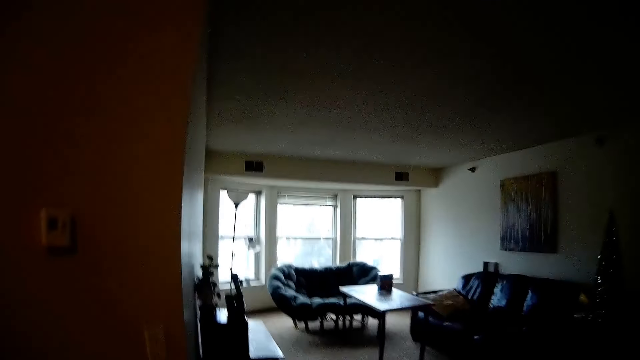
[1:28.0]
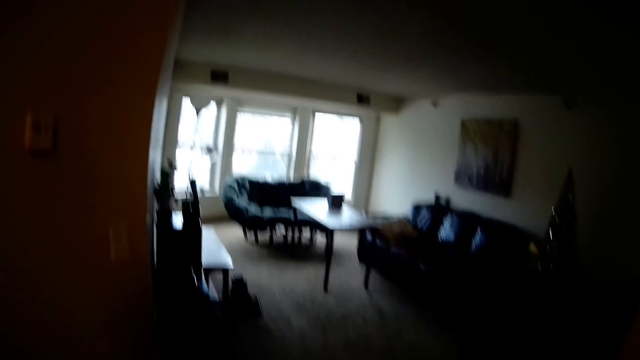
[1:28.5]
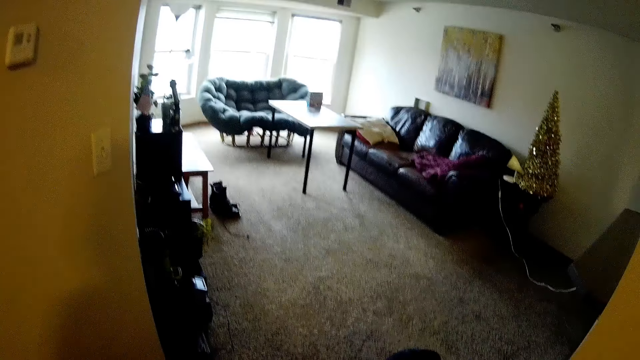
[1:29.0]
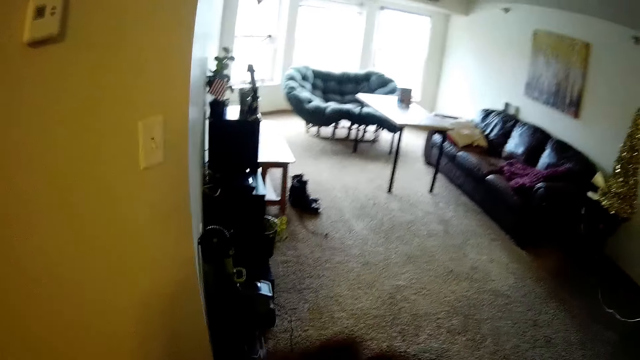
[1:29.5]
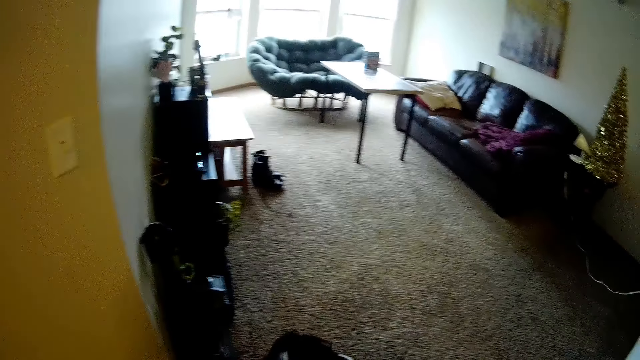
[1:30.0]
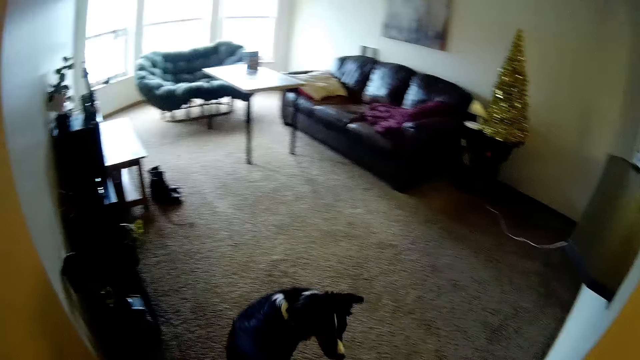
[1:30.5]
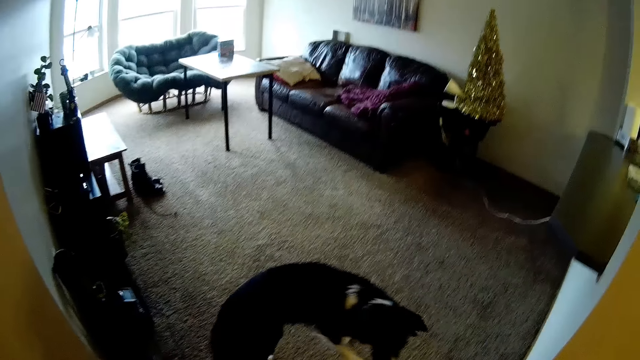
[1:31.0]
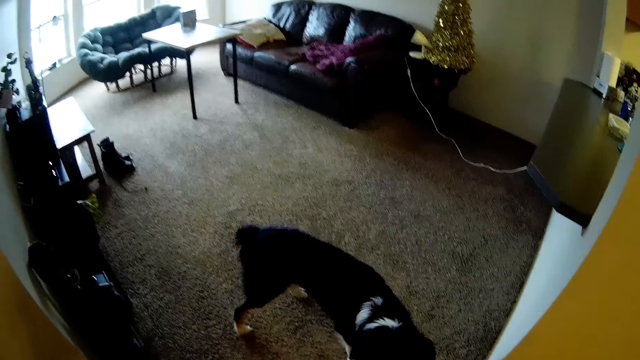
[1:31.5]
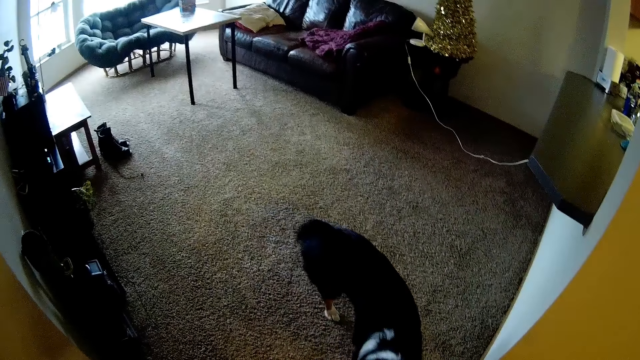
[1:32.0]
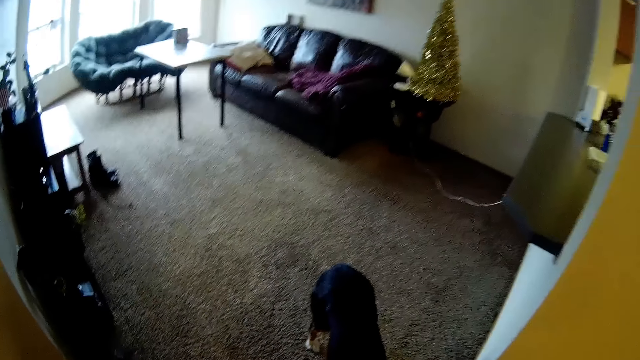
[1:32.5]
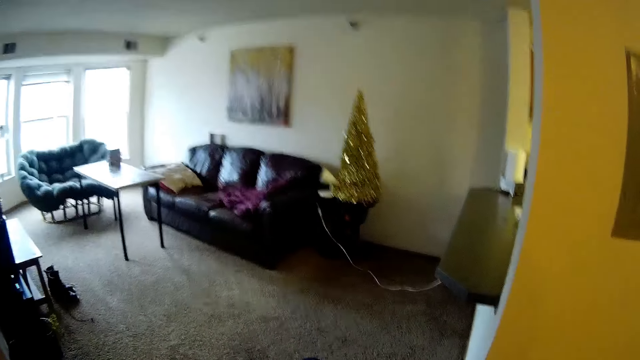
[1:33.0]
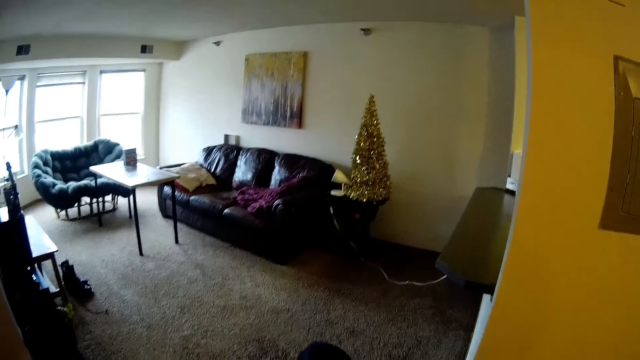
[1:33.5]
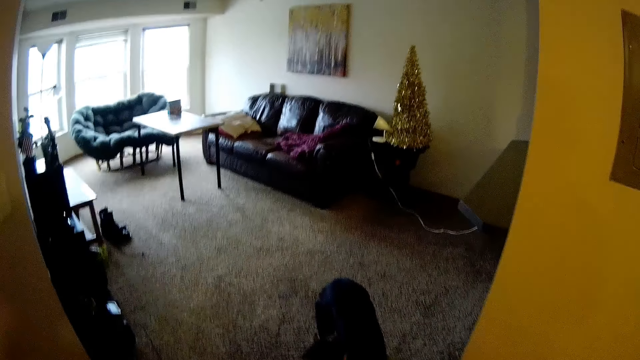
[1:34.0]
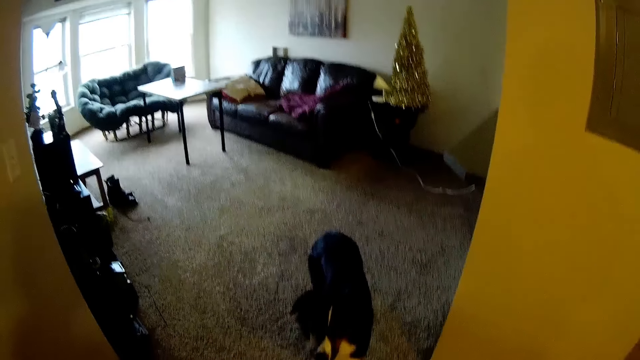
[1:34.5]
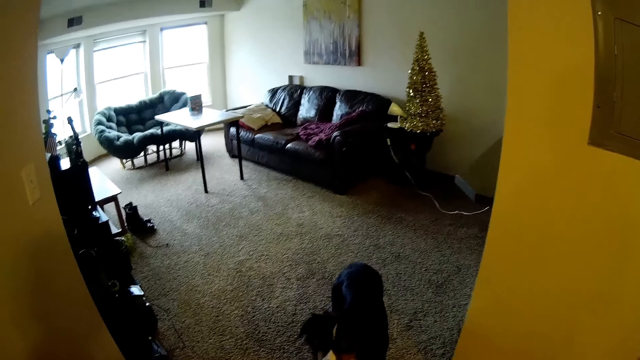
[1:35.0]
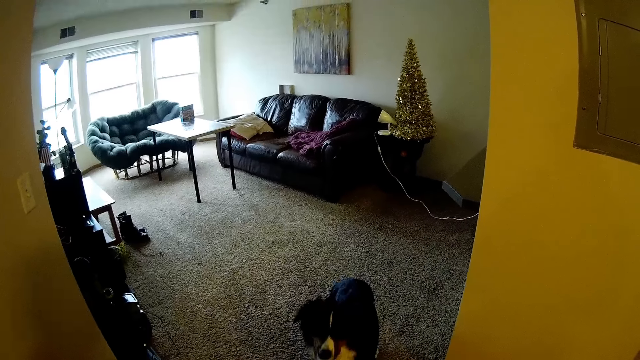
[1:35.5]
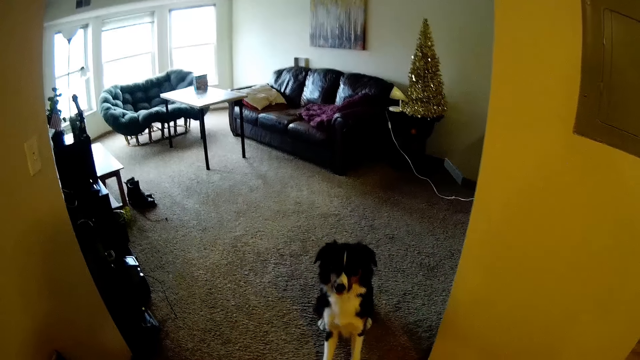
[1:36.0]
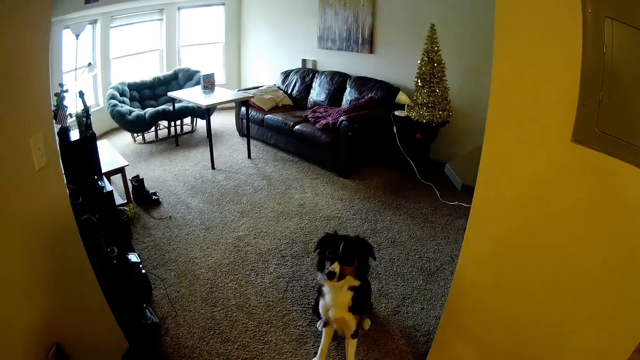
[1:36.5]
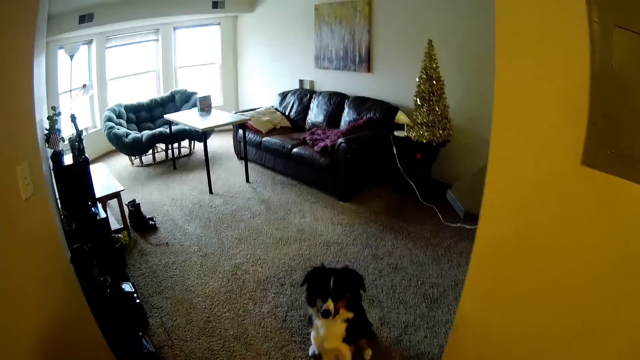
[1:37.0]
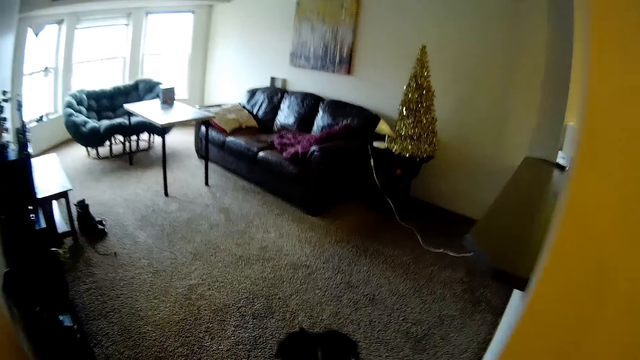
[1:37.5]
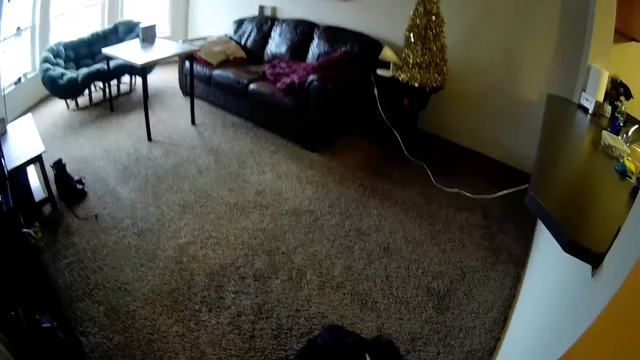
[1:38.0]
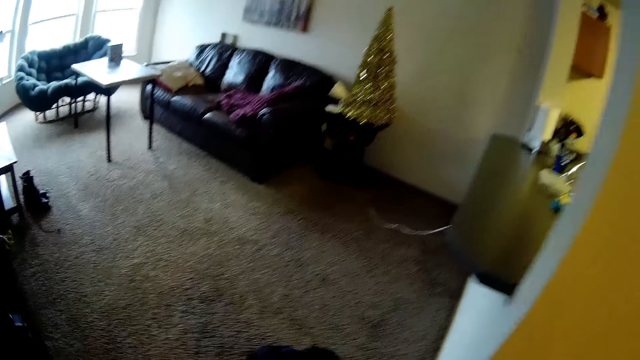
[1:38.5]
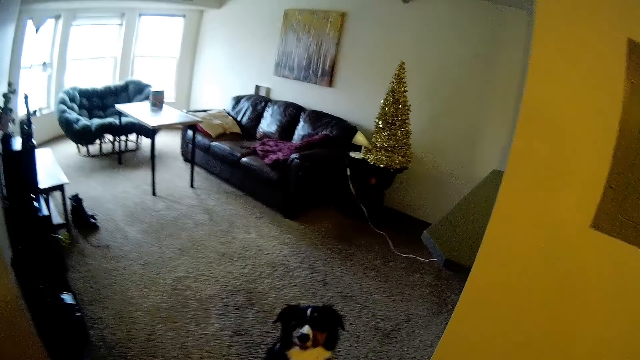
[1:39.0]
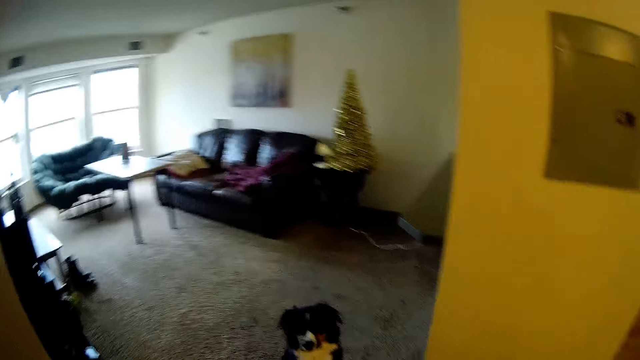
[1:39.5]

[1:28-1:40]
The camera wearer swings her right hand. She moves the hand down. She plays with the dog.

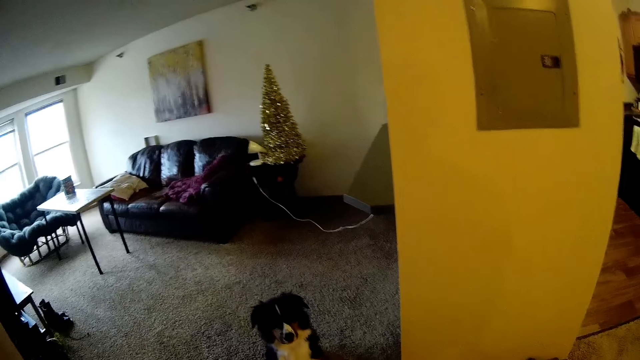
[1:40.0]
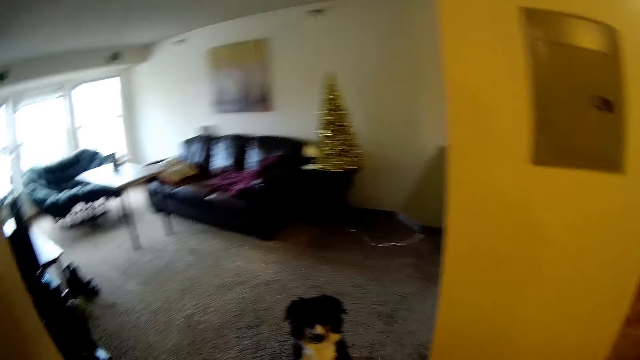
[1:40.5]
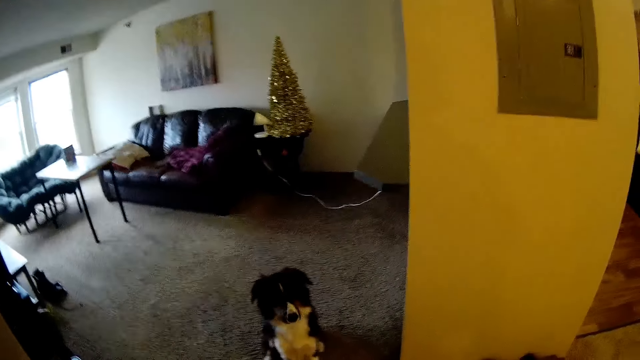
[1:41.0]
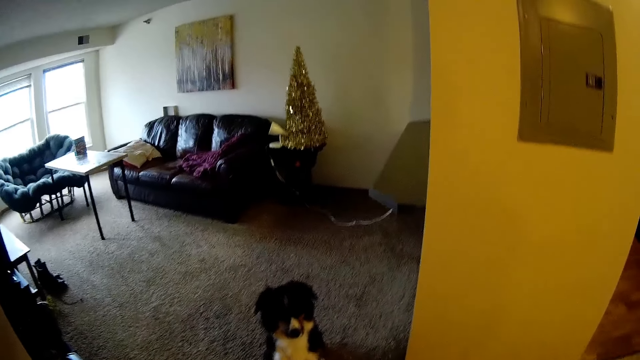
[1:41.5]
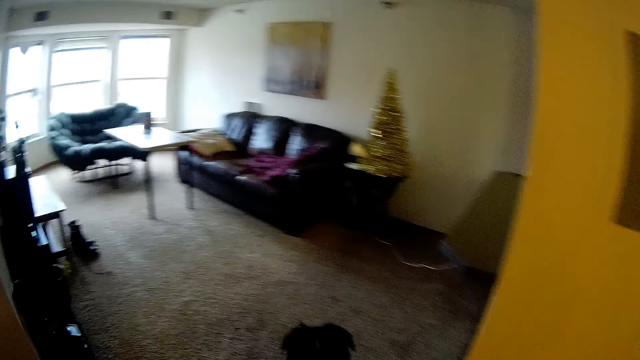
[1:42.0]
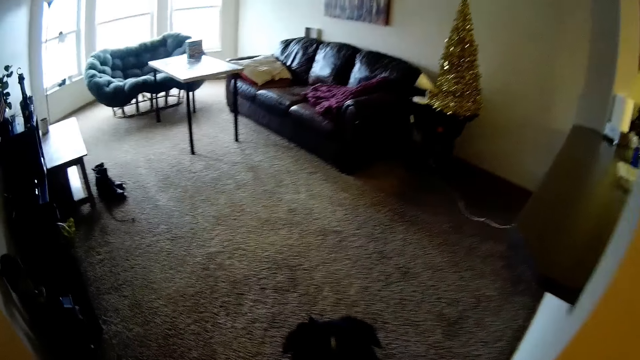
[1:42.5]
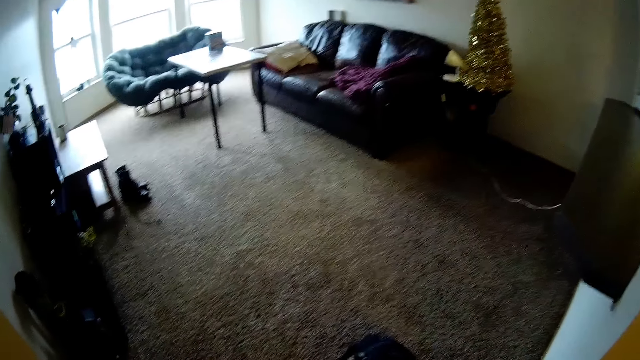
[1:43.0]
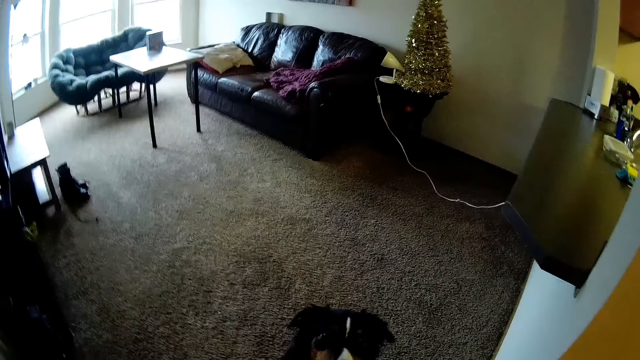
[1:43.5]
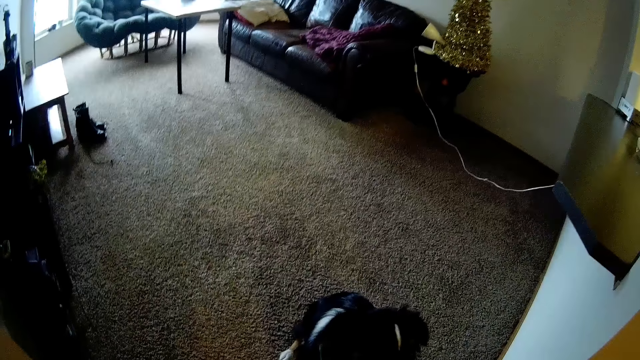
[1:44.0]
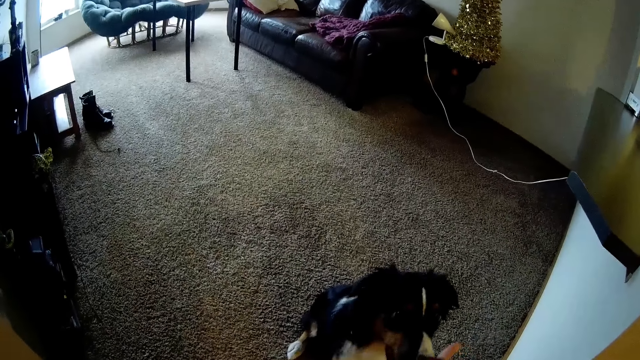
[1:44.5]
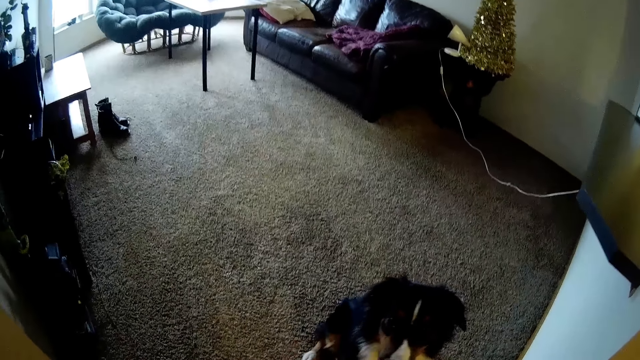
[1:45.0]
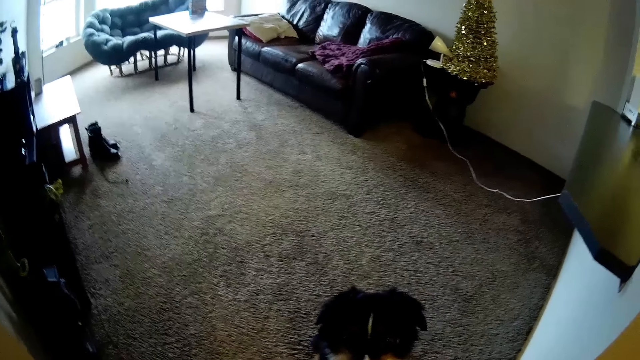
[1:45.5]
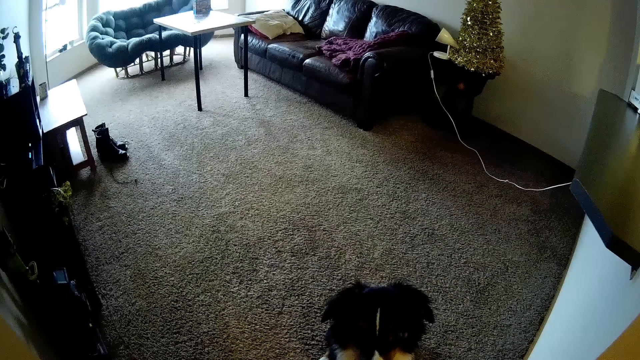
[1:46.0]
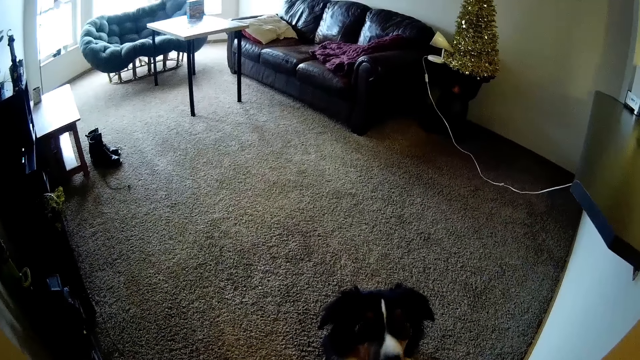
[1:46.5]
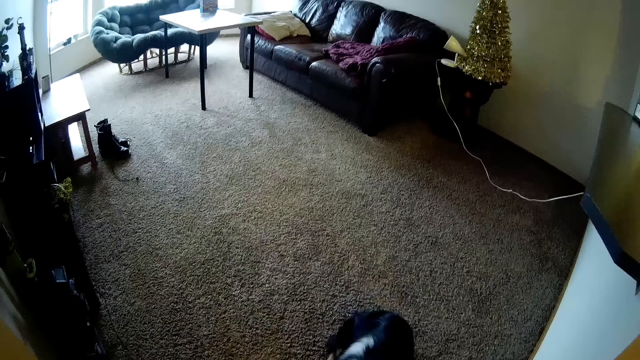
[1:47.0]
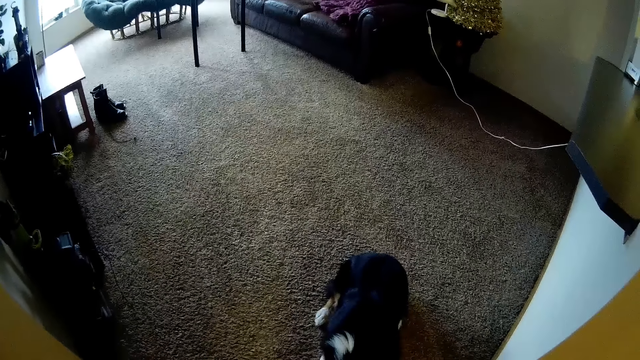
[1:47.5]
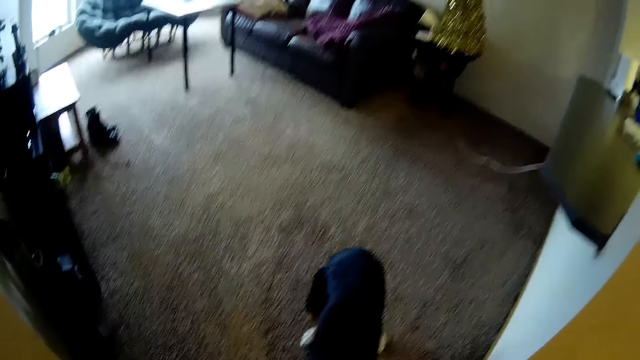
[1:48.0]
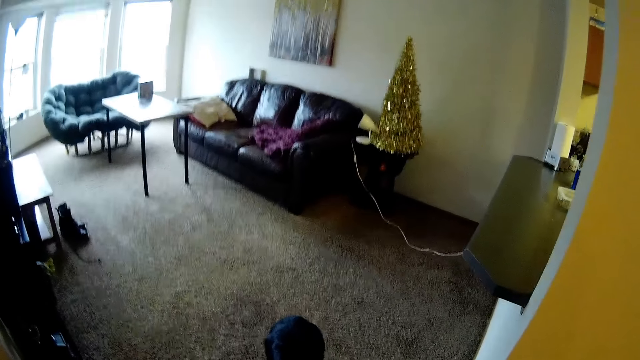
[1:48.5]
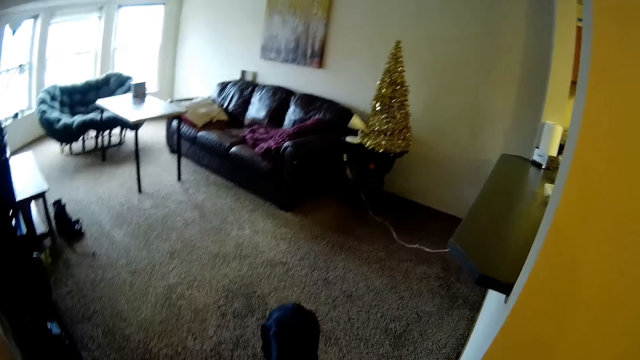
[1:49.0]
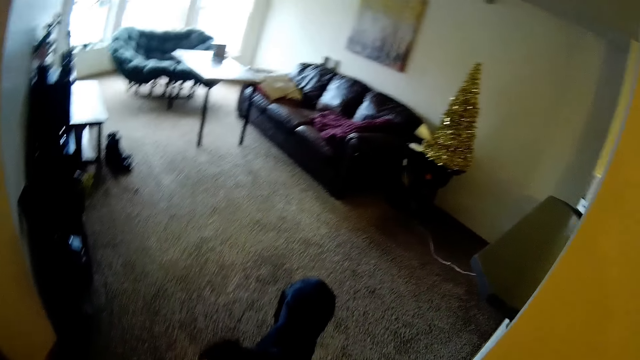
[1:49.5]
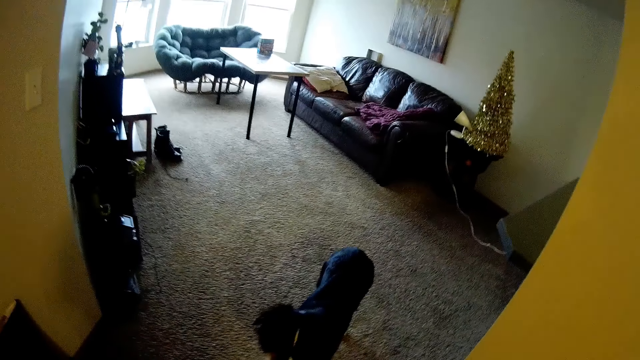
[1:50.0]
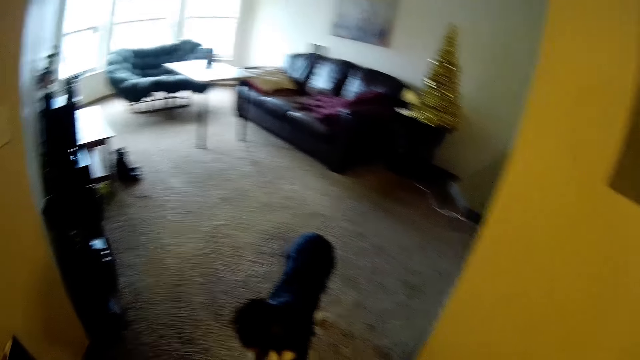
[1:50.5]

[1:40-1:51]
The camera wearer interacts with the dog.
